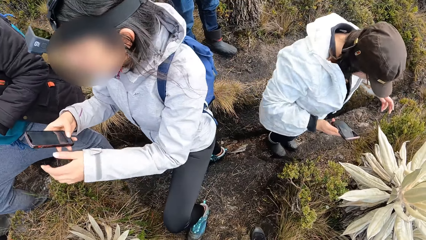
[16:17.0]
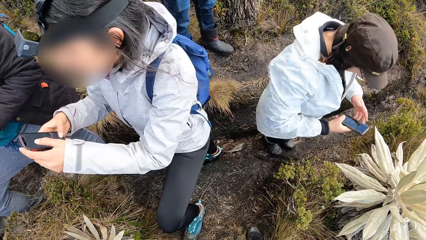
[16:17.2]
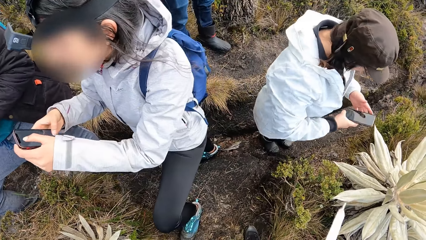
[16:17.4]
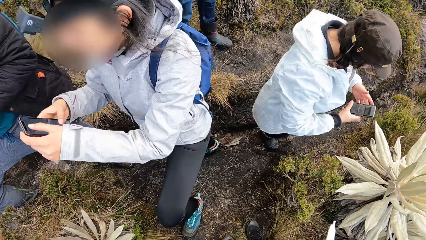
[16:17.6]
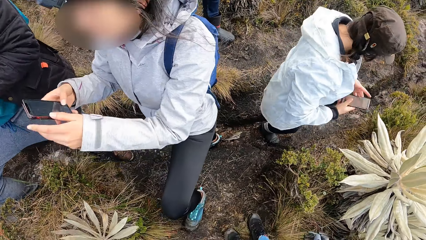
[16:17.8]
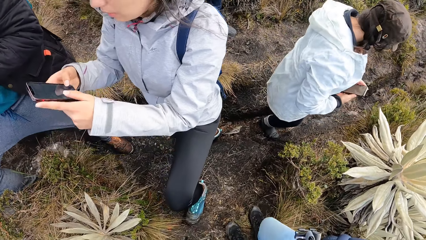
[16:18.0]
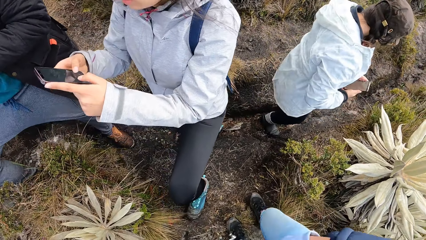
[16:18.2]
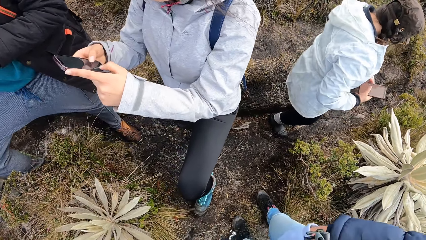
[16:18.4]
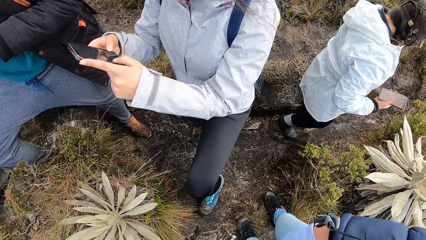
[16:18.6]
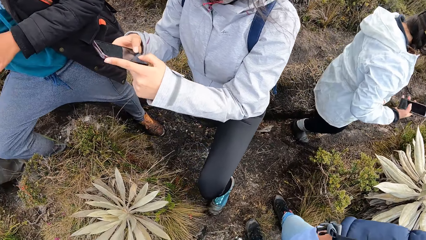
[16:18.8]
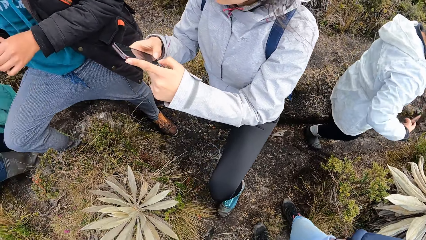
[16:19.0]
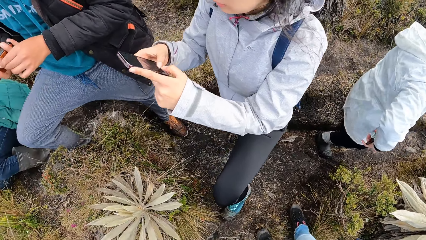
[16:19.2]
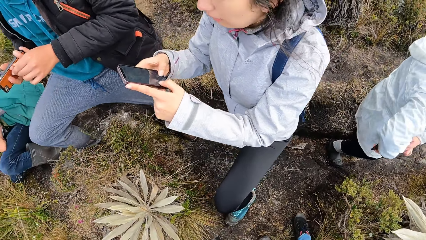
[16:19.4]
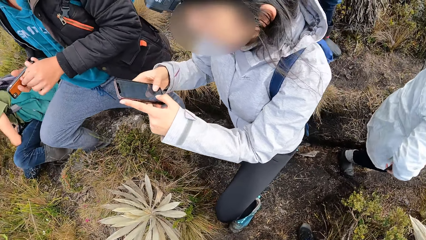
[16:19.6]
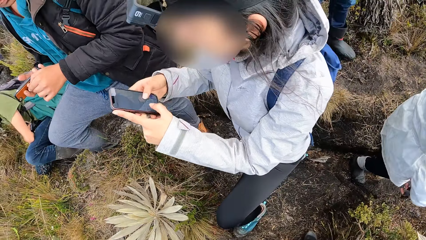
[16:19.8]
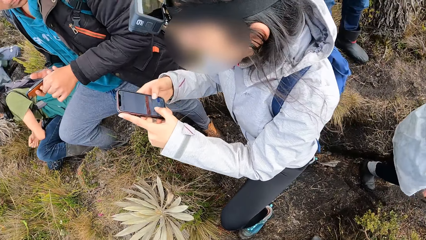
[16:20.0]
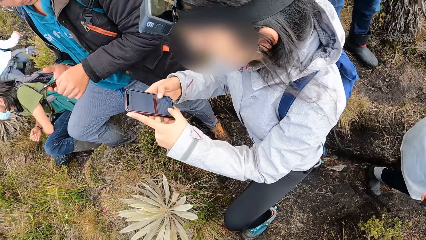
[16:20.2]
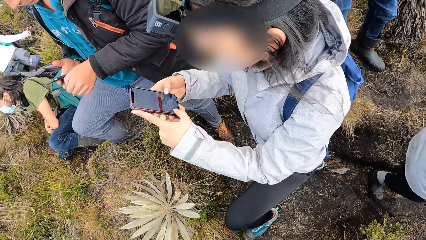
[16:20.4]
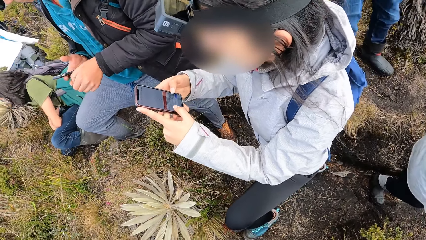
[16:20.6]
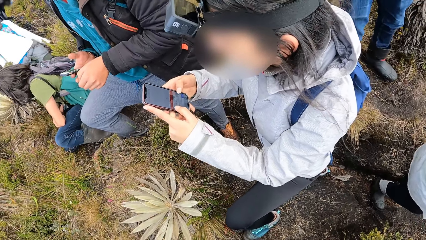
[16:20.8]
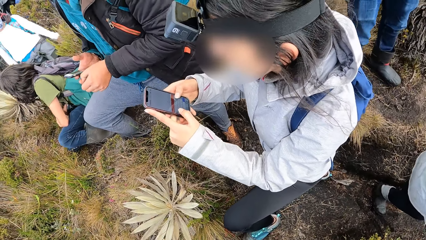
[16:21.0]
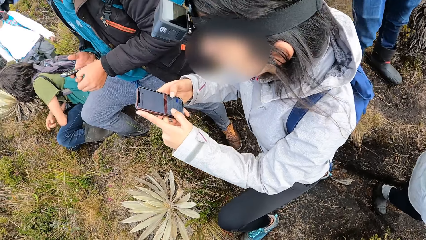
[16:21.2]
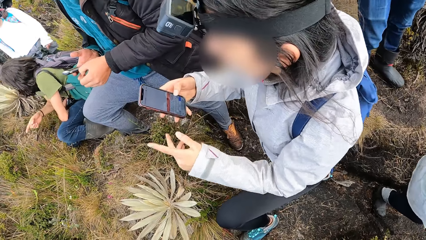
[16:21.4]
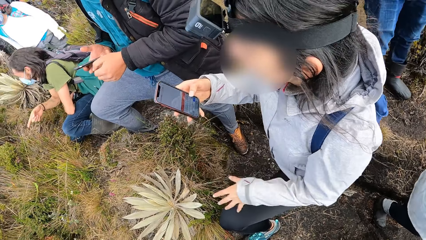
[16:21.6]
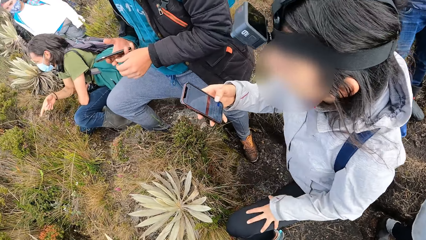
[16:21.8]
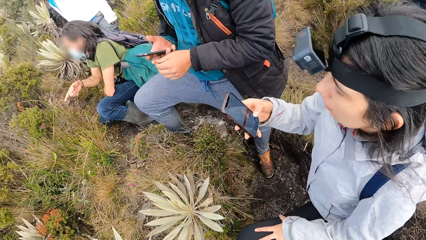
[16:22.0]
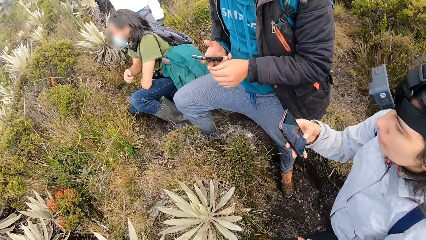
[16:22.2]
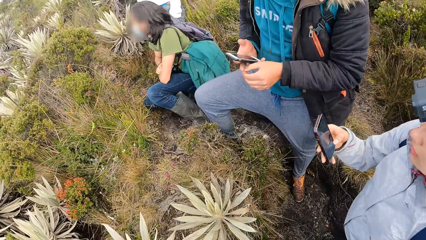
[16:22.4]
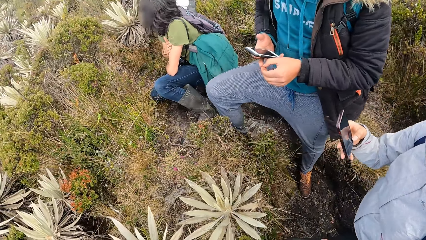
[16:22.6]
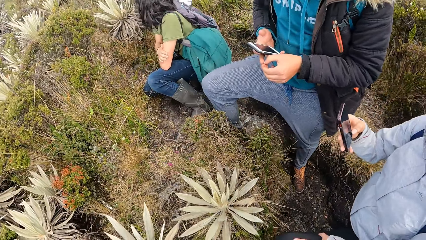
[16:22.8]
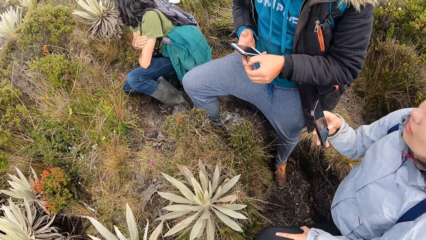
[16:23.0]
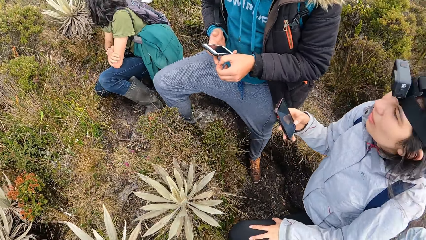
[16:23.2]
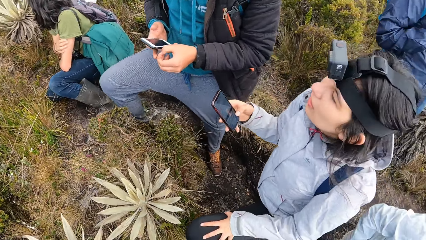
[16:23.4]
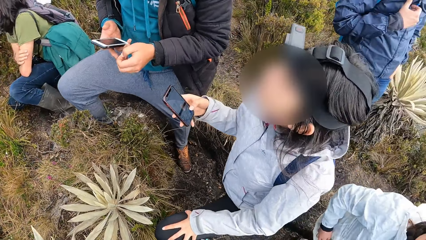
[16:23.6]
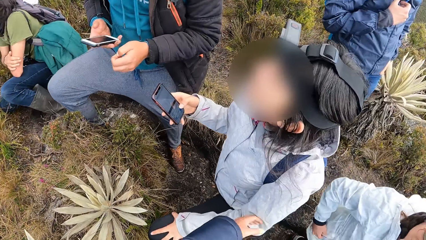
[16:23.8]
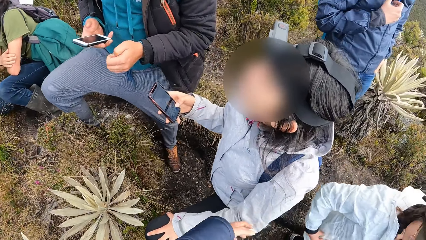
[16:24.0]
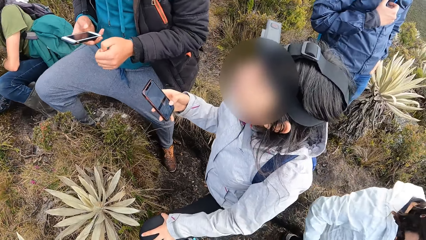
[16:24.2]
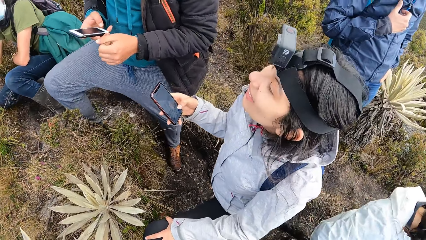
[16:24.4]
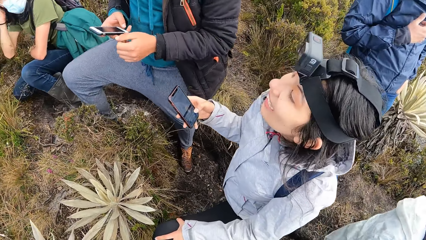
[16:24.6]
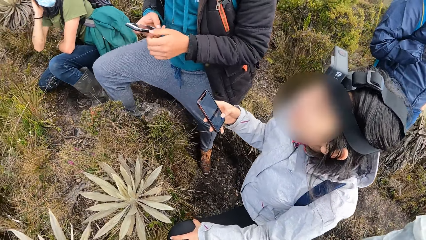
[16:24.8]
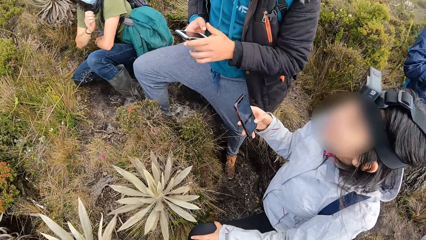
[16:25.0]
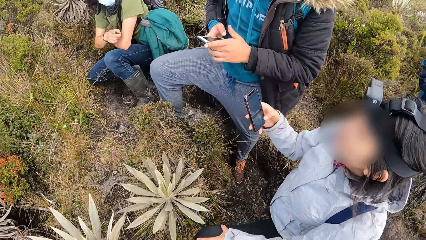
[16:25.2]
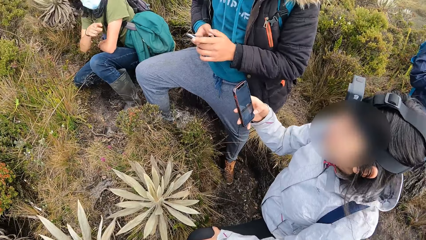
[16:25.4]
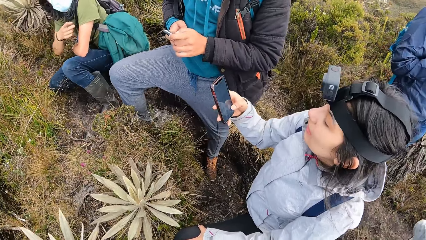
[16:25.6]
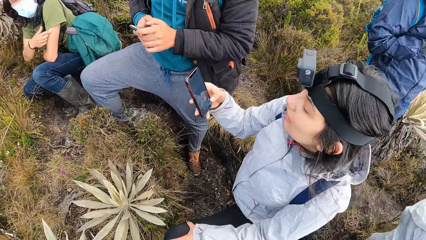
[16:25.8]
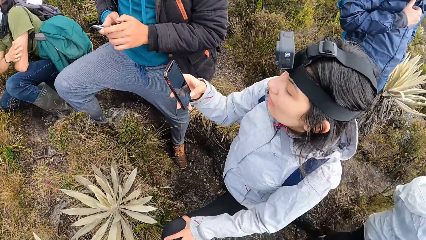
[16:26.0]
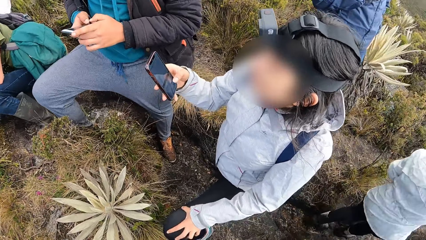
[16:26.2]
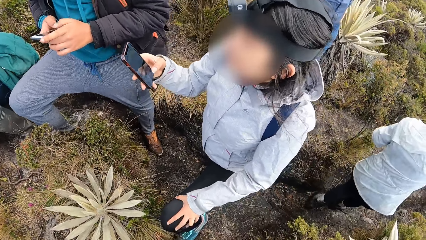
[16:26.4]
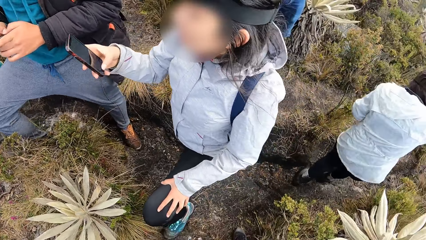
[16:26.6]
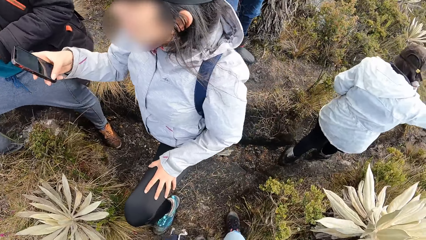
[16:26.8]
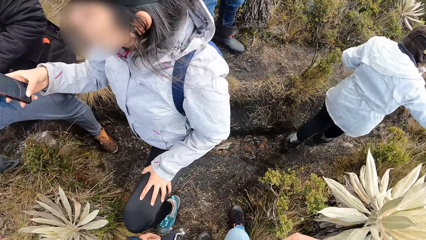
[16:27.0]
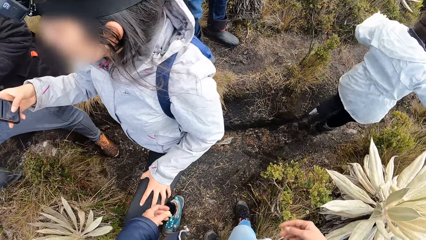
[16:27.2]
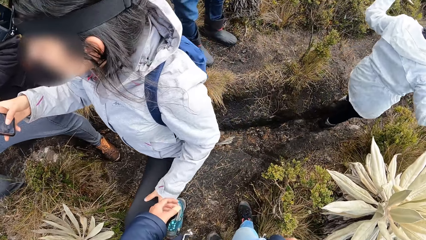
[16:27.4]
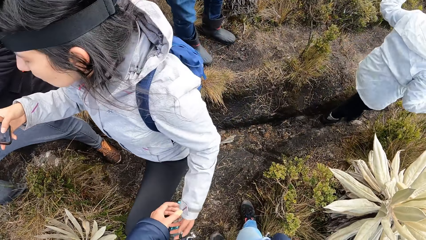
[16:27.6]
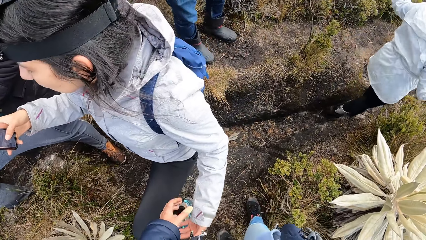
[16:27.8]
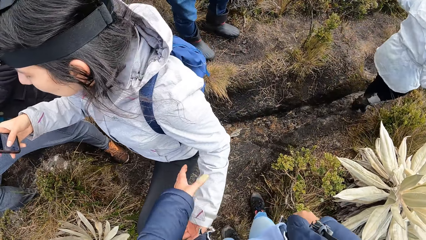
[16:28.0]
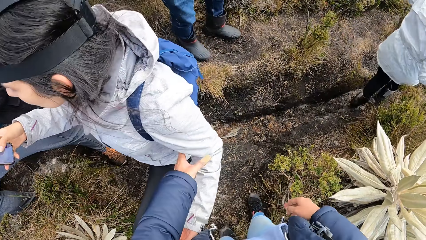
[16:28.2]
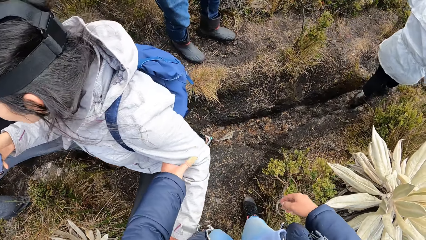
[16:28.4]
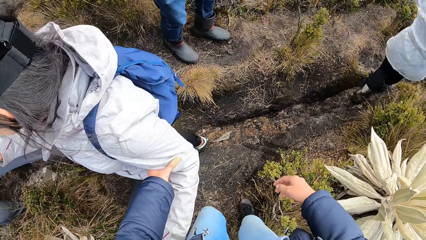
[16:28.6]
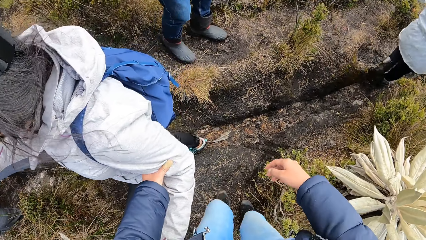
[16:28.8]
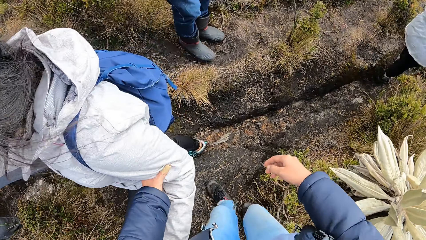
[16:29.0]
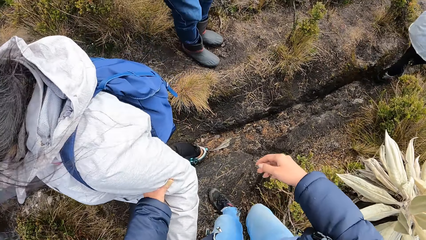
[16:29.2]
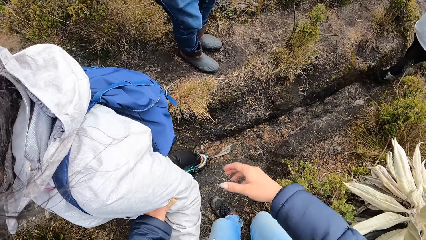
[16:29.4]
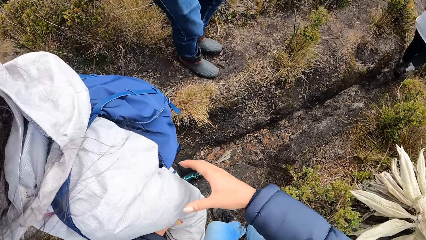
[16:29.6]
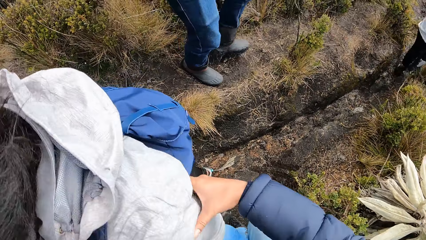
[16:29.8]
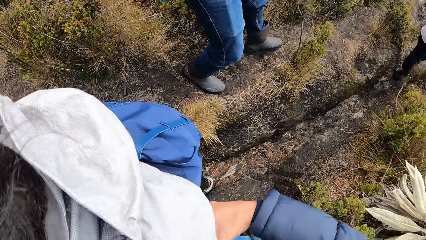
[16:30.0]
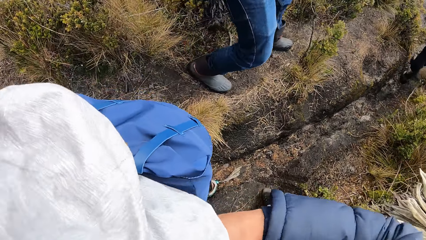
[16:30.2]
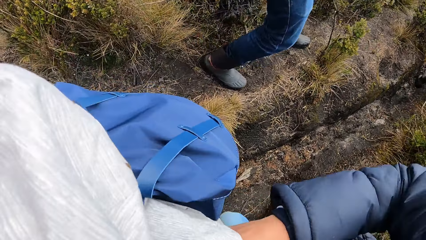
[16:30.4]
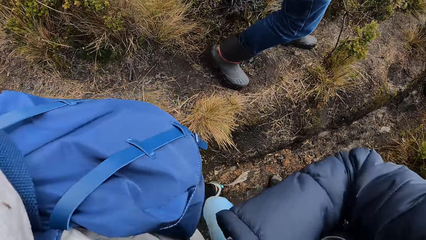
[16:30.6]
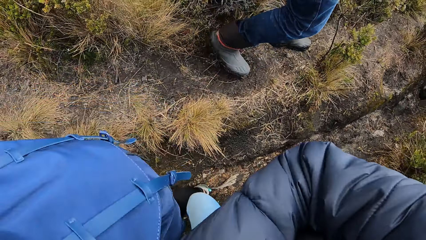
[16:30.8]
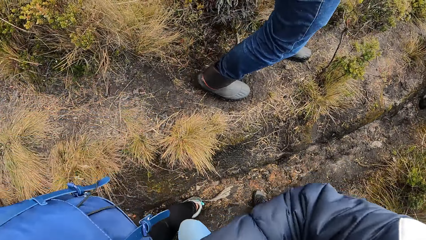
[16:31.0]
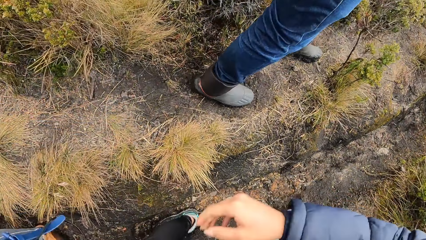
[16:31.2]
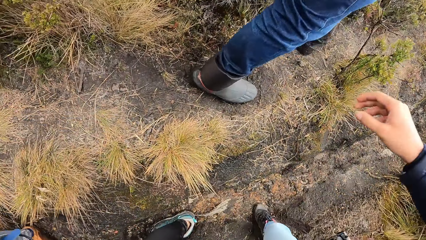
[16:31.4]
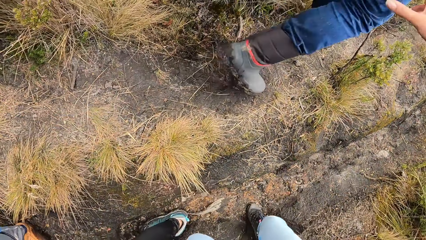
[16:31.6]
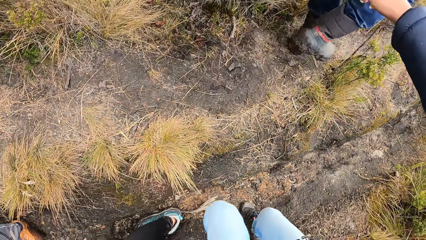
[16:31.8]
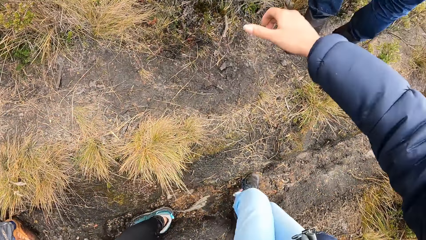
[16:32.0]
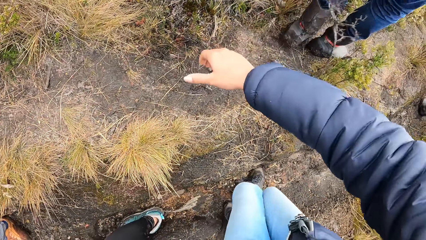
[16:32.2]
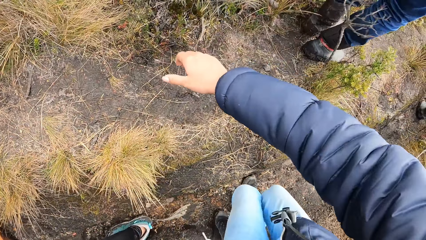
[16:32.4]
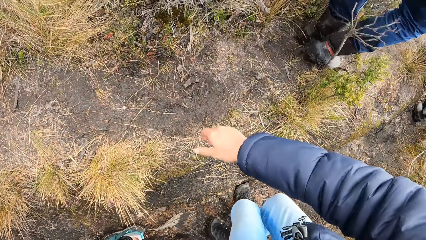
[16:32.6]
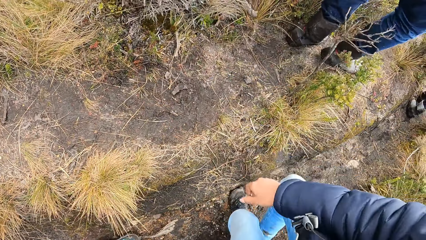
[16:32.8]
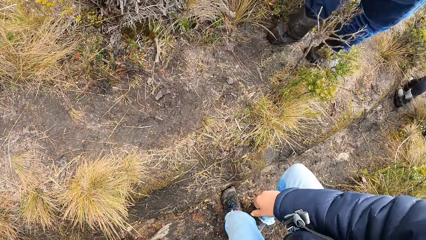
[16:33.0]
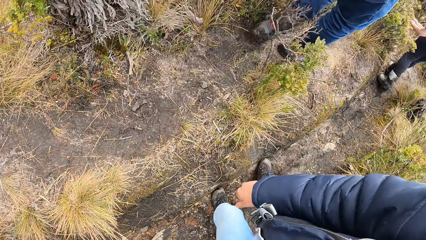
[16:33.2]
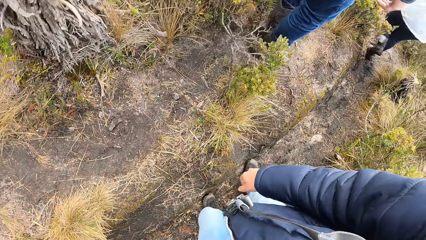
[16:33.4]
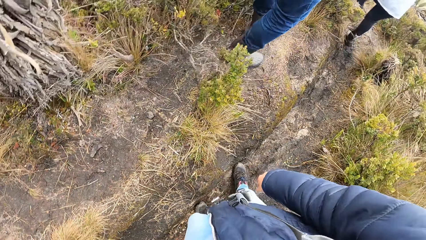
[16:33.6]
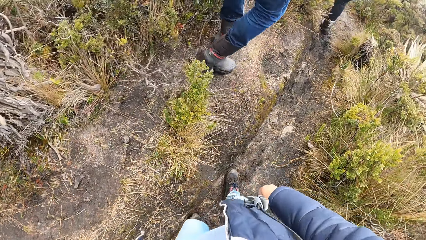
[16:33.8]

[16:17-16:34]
A person hikes in the mountains. The camera wearer holds another person. She walks on the path in the mountain with her friends.
